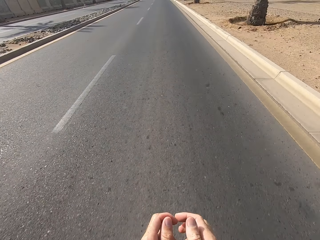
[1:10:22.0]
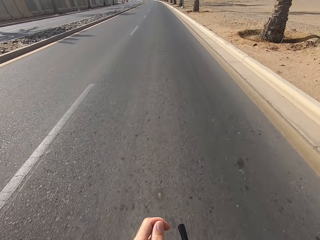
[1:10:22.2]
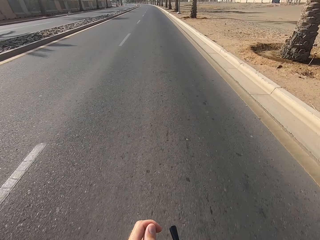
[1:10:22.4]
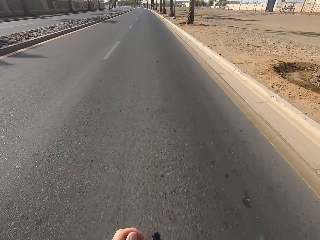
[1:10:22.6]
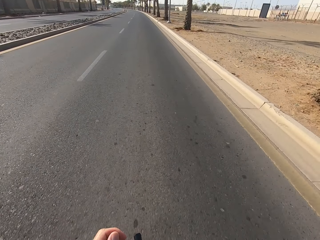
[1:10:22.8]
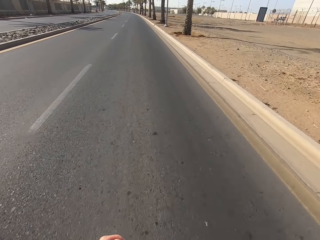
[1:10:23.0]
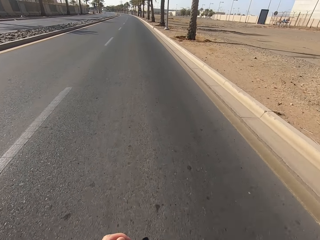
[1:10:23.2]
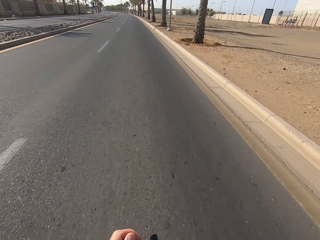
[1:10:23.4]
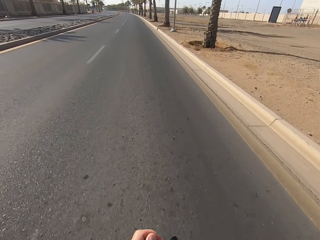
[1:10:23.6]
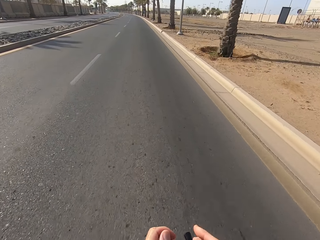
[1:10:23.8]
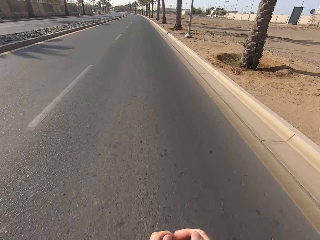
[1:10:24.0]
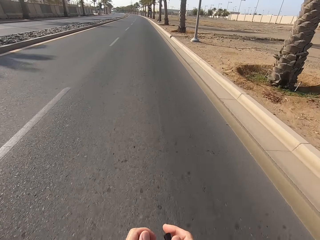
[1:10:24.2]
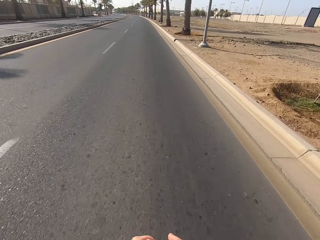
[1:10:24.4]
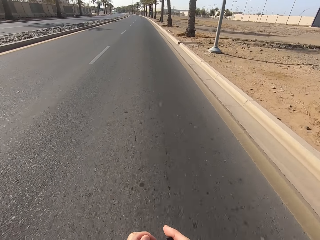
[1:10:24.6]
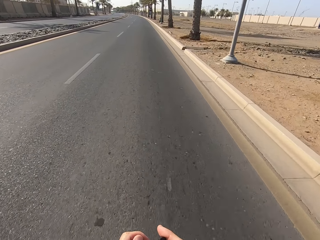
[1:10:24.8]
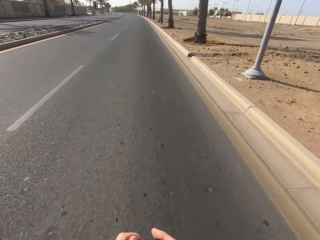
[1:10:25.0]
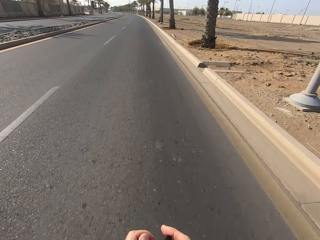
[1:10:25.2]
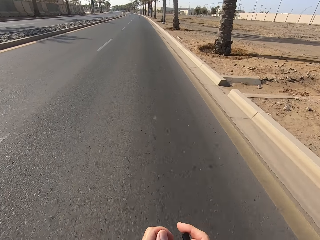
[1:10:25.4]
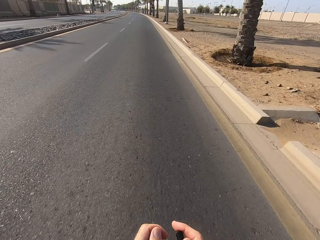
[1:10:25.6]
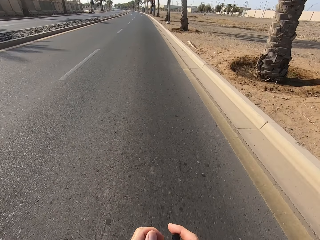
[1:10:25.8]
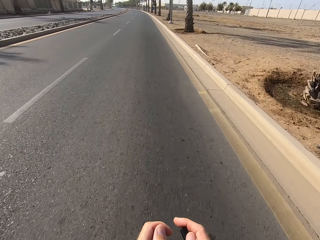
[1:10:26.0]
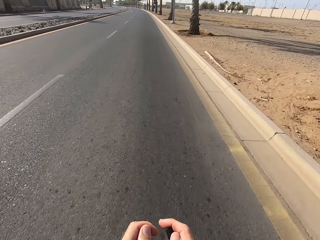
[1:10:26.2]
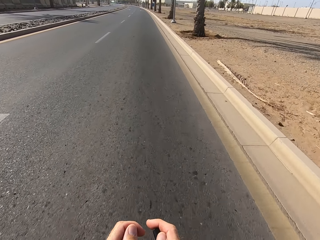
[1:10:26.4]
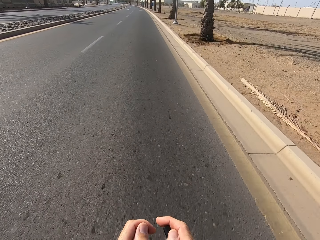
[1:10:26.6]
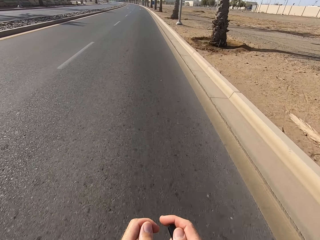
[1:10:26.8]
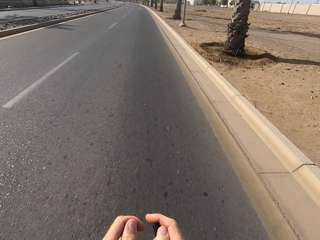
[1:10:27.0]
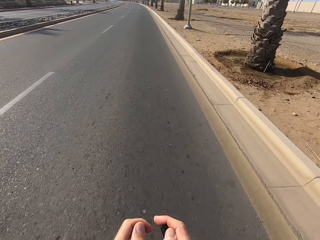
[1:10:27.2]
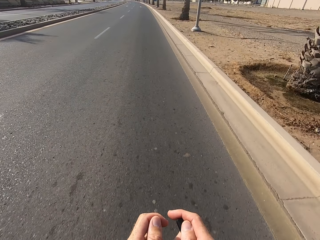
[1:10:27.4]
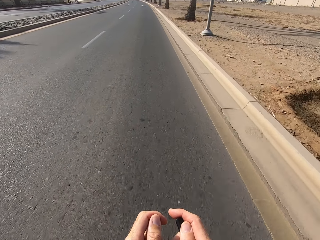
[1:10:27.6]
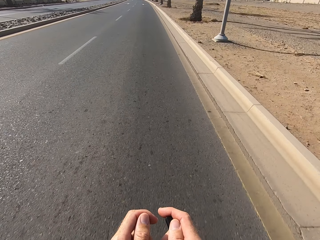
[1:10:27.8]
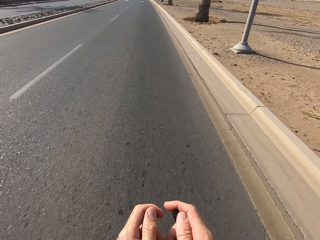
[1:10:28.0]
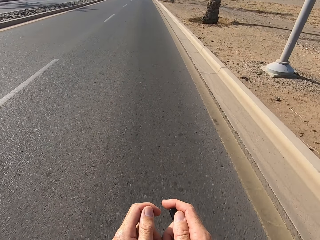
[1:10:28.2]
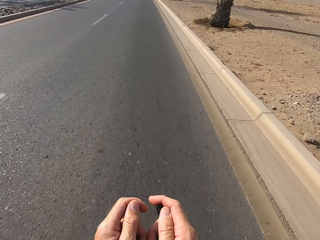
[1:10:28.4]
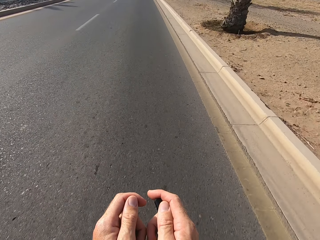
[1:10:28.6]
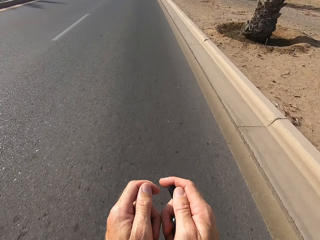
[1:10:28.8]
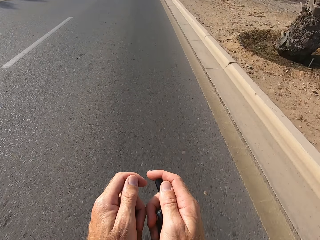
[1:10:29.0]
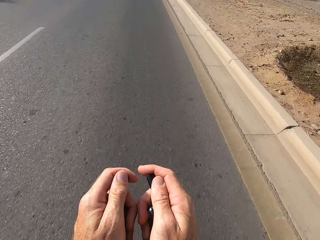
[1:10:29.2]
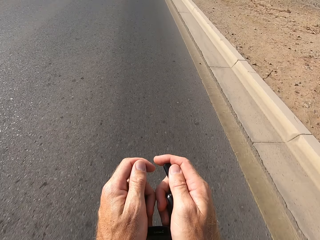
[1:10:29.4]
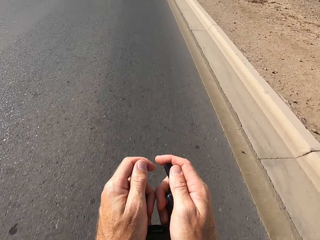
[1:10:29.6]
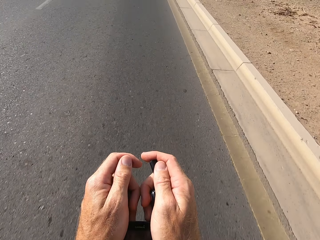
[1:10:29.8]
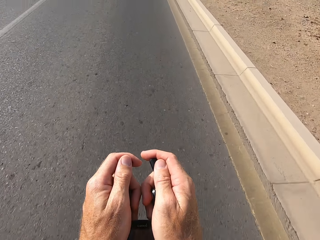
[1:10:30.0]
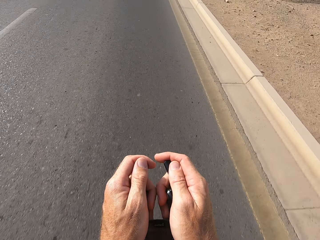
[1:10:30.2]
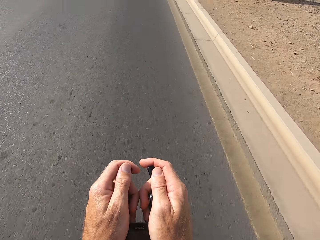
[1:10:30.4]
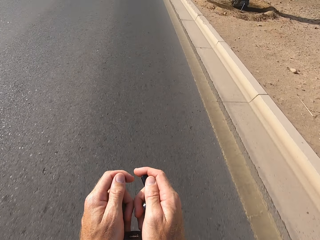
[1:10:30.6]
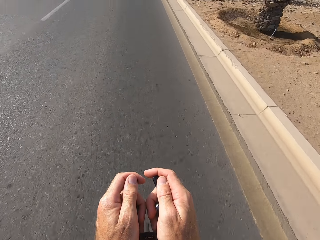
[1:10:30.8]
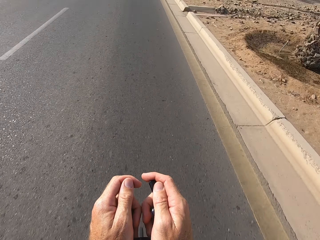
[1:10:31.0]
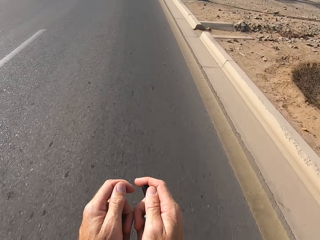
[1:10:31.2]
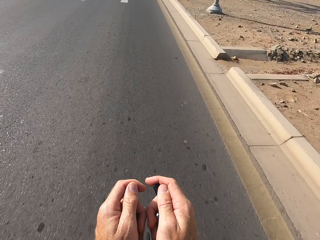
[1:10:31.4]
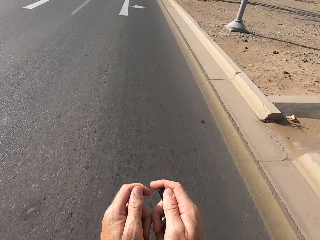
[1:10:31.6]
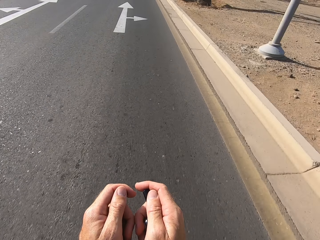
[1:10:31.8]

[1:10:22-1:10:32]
The camera wearer holds the brake levers. They cycle.

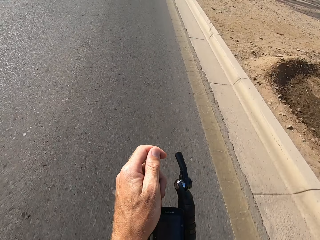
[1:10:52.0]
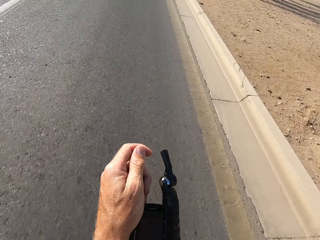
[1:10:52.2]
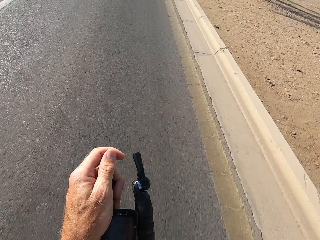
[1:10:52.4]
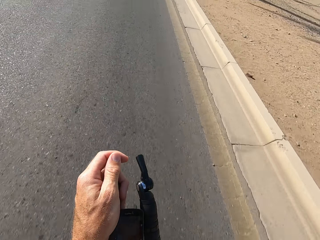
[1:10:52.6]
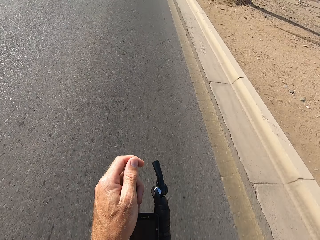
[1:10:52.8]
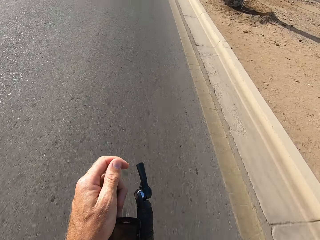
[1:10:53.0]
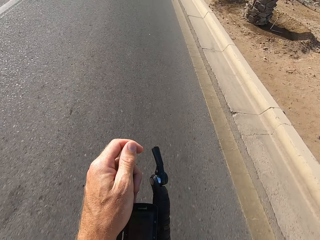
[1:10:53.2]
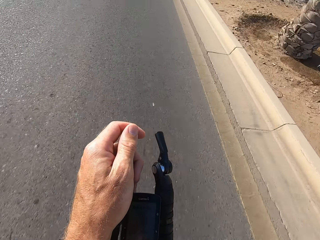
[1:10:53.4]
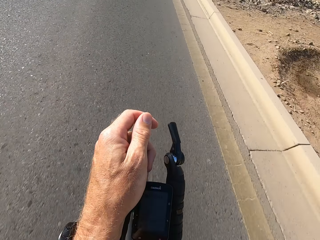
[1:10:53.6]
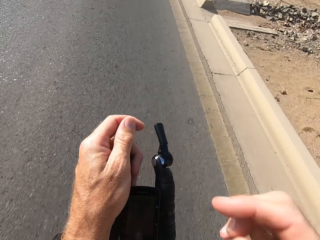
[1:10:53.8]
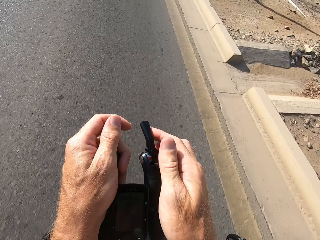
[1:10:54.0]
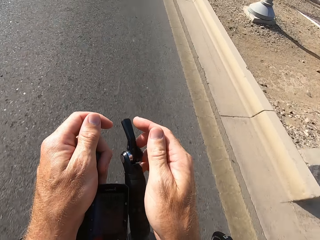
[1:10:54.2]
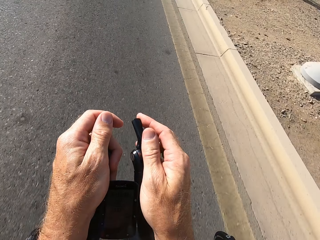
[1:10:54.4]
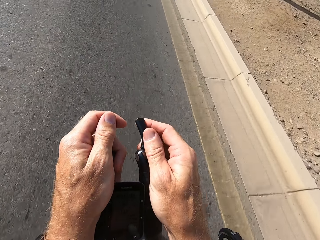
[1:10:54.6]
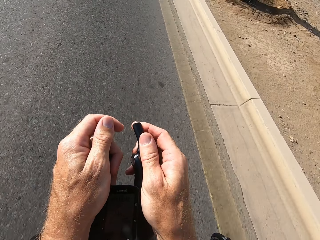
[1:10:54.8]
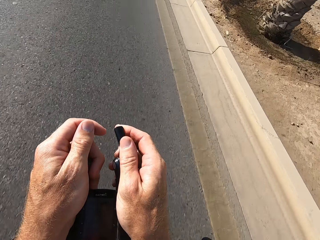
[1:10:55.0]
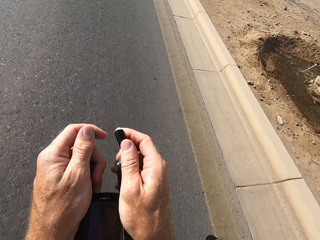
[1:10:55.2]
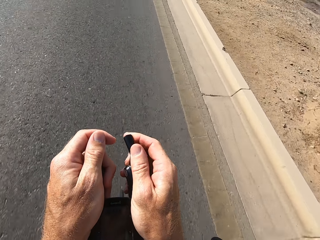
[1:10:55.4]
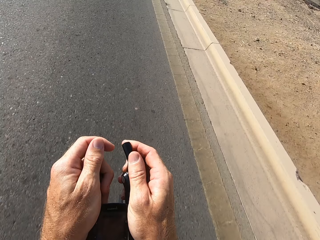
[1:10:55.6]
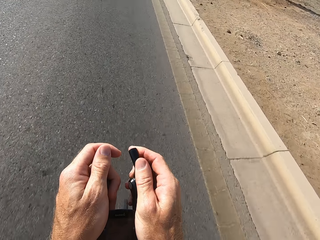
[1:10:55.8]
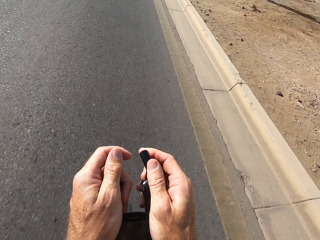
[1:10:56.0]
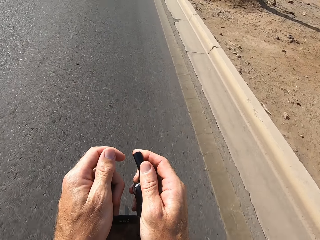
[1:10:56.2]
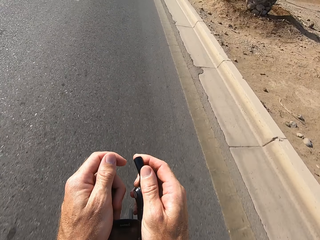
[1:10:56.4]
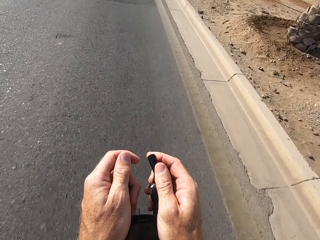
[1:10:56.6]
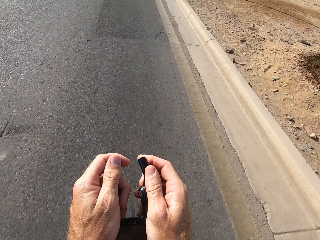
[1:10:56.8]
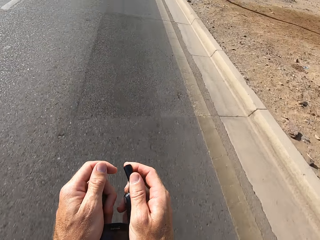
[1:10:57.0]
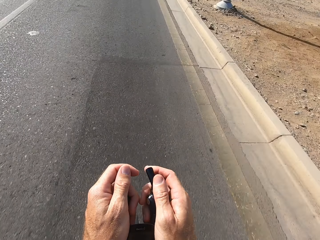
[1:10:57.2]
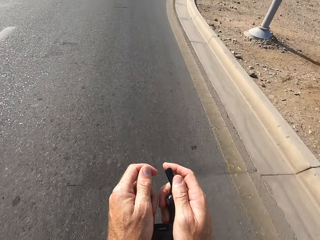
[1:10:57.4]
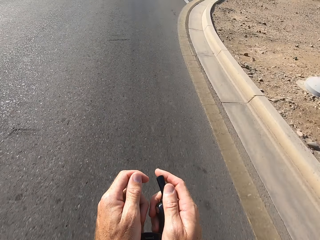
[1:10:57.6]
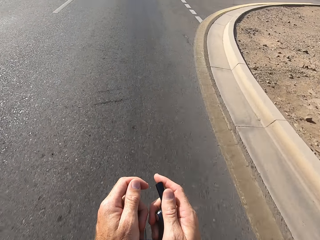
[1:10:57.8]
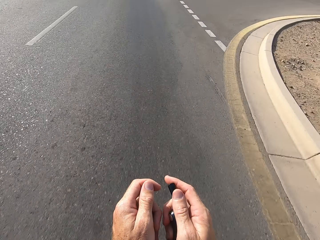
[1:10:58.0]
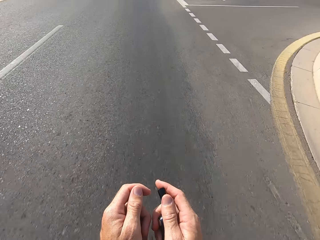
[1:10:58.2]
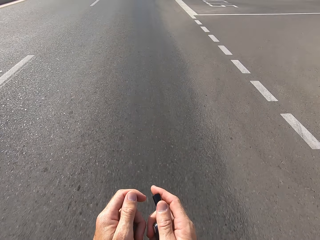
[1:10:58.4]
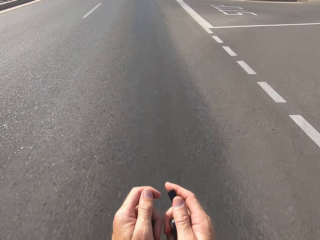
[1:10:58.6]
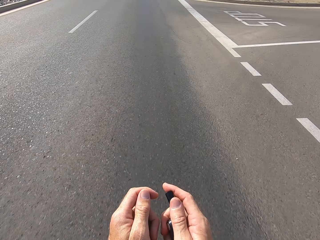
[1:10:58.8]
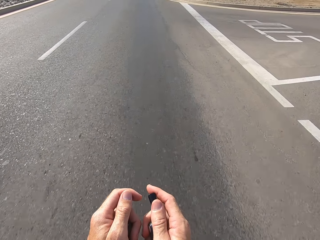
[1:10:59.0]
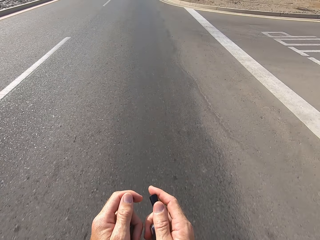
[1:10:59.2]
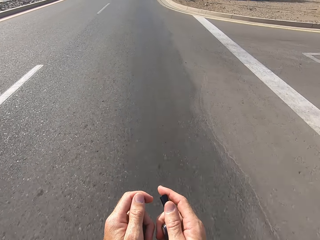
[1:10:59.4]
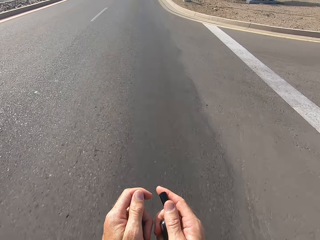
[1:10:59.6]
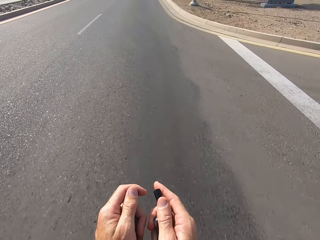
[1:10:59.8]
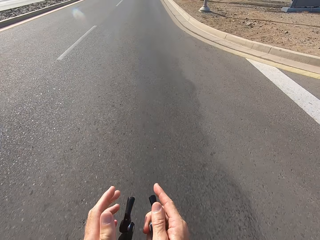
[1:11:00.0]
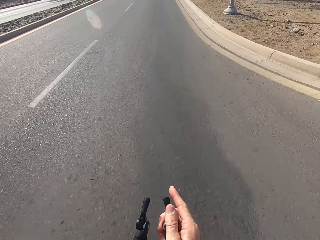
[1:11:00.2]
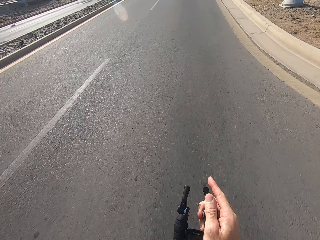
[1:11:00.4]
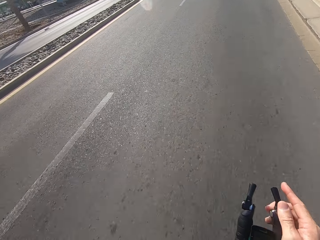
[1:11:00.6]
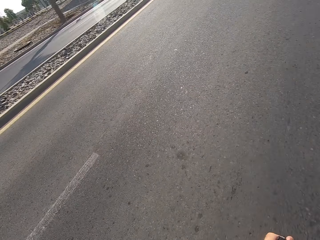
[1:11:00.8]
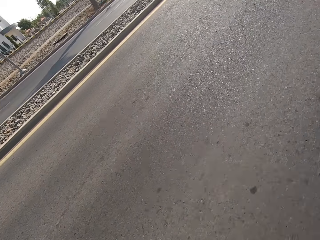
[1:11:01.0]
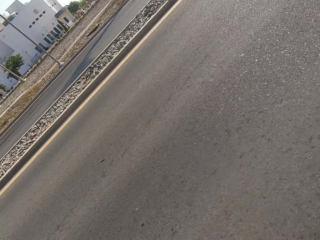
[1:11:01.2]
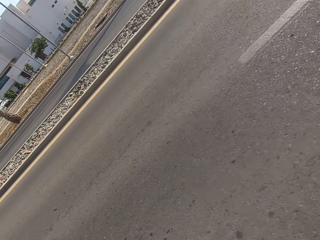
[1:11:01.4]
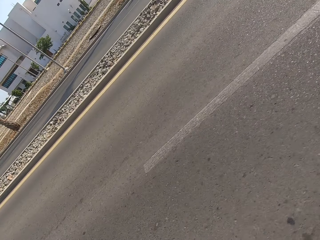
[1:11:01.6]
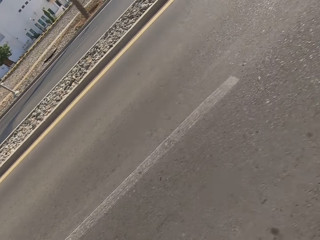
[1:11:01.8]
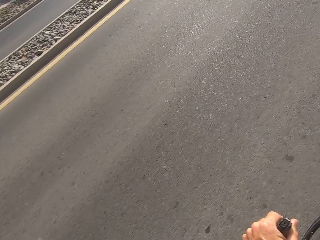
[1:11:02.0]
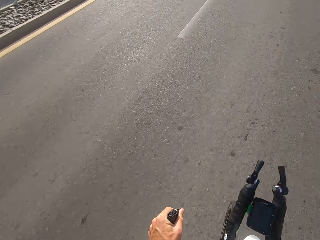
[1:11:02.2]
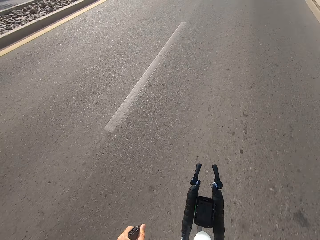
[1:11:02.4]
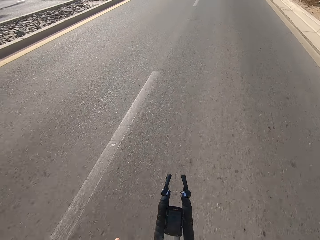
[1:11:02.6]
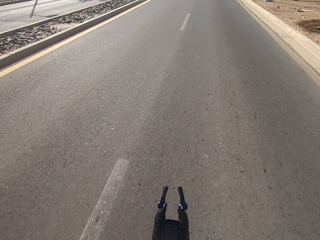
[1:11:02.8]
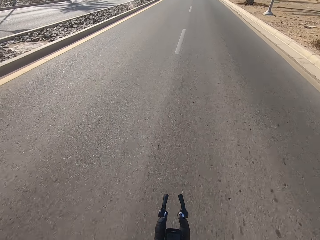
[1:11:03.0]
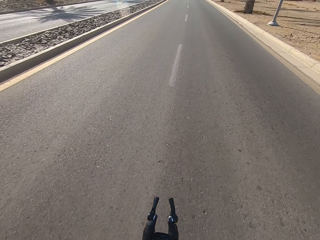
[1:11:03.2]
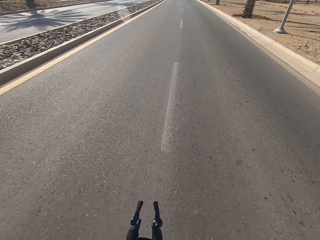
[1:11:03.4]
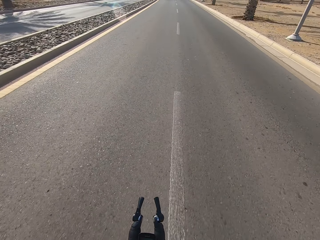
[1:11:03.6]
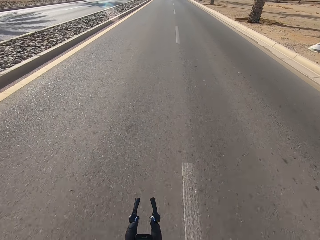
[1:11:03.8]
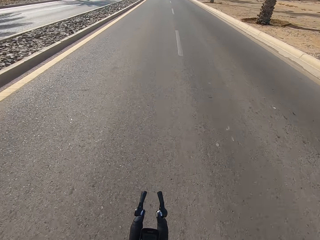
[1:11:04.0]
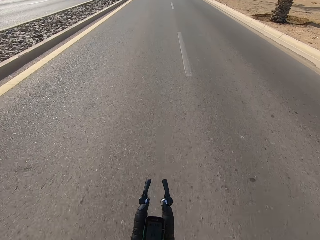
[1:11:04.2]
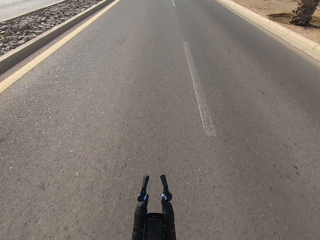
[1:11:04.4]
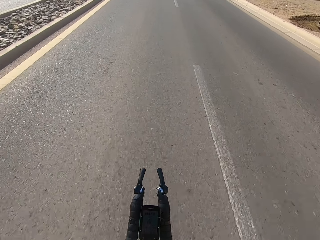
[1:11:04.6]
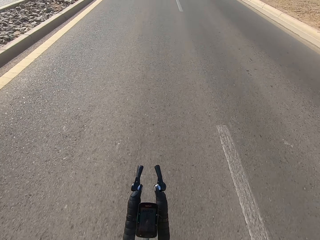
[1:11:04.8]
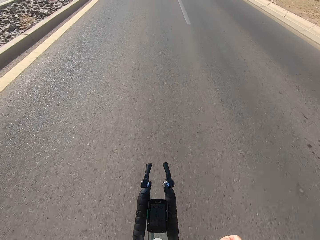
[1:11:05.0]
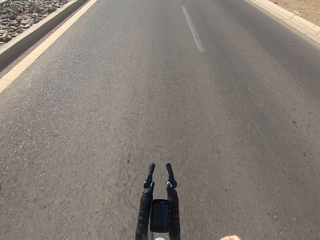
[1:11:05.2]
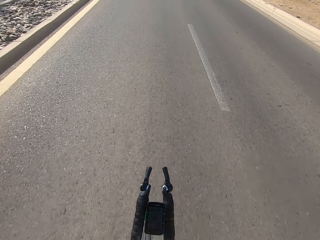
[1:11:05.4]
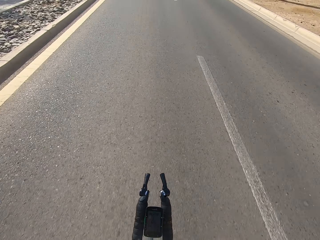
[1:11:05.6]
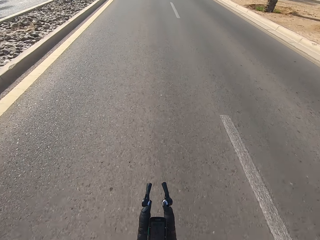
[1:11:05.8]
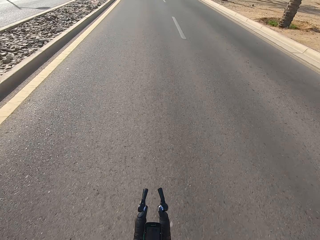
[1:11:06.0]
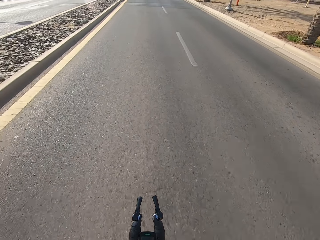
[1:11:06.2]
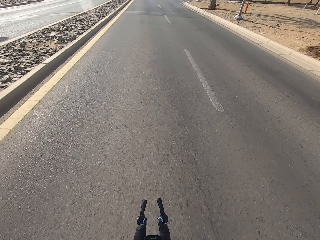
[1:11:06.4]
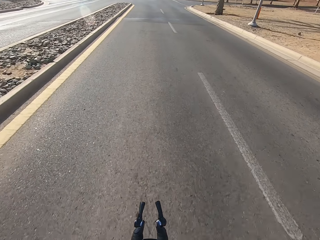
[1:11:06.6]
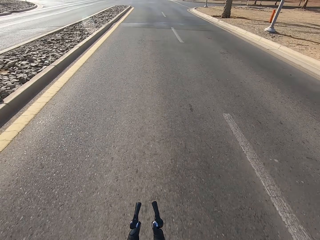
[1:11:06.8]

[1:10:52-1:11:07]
The camera wearer takes off his hand from the handle. He places his hand on the front handles. He takes off his hand from the front handle. He takes off both hands from the front handle.
